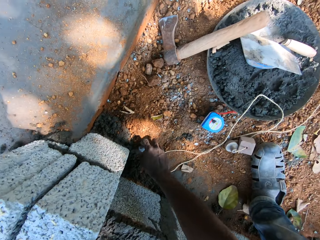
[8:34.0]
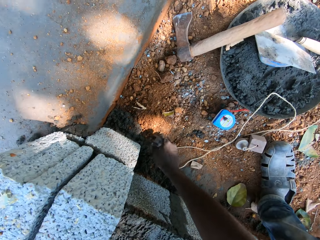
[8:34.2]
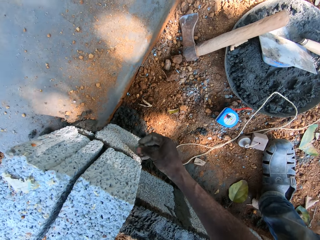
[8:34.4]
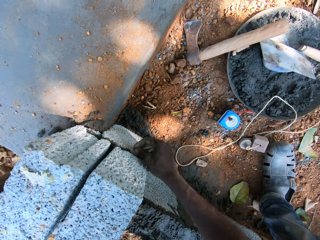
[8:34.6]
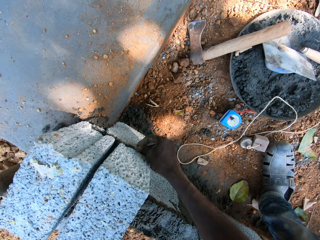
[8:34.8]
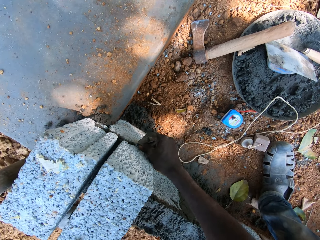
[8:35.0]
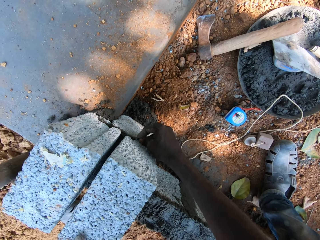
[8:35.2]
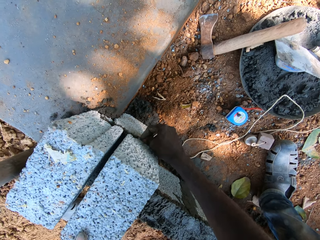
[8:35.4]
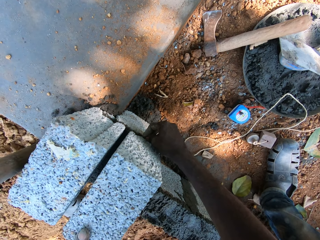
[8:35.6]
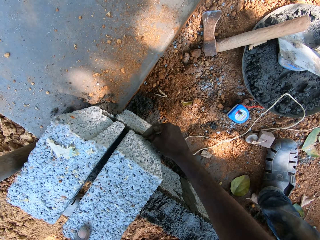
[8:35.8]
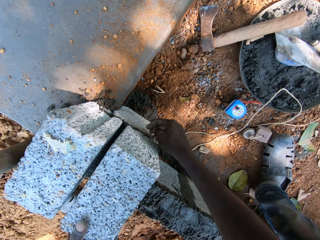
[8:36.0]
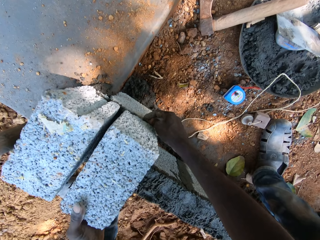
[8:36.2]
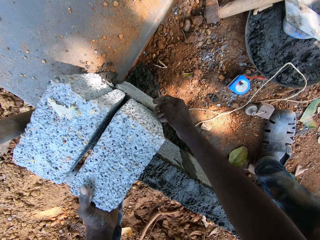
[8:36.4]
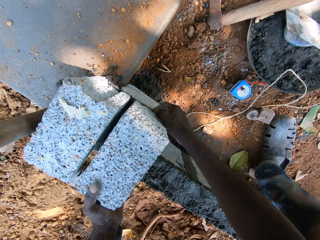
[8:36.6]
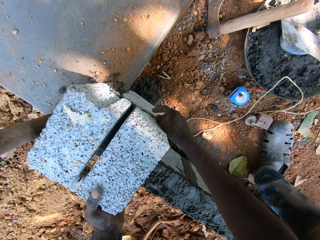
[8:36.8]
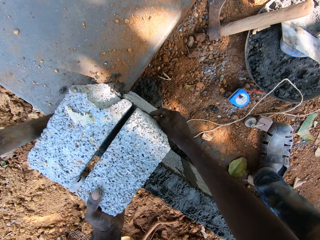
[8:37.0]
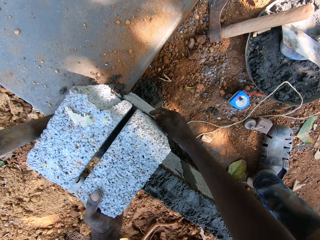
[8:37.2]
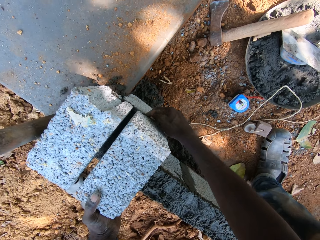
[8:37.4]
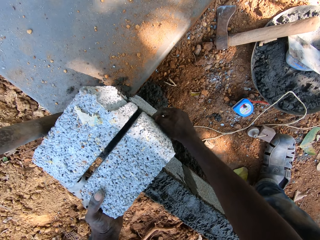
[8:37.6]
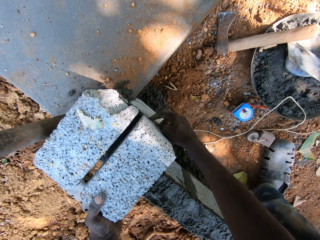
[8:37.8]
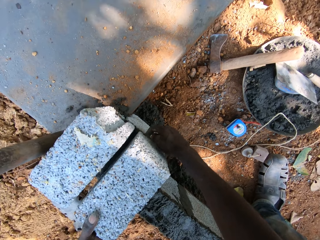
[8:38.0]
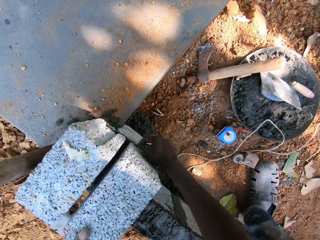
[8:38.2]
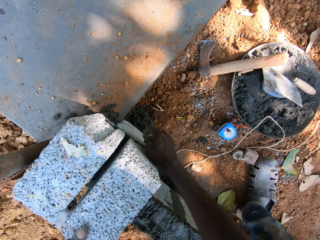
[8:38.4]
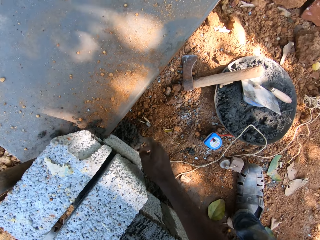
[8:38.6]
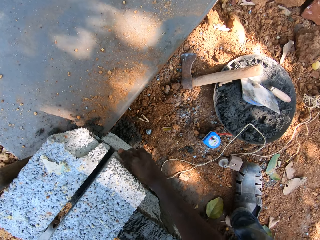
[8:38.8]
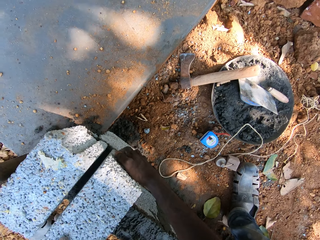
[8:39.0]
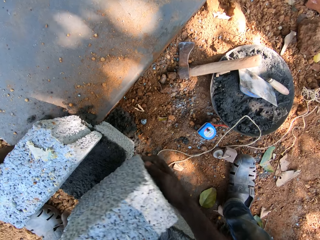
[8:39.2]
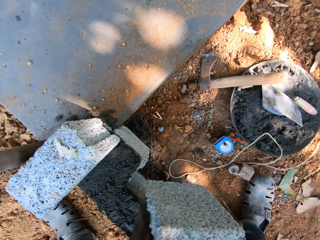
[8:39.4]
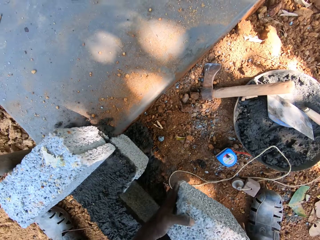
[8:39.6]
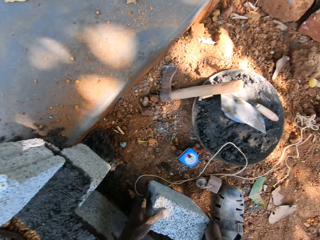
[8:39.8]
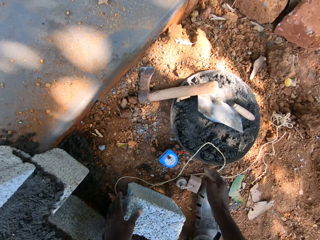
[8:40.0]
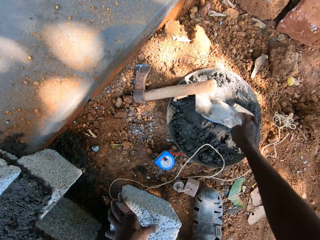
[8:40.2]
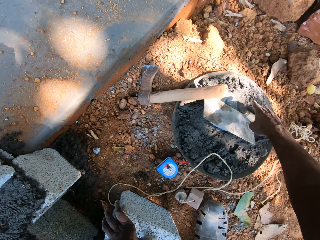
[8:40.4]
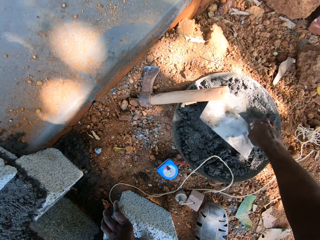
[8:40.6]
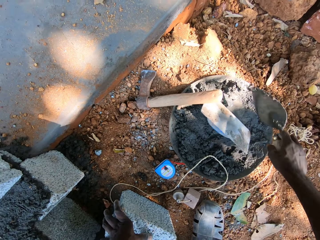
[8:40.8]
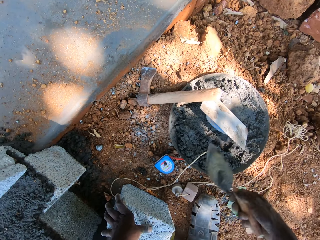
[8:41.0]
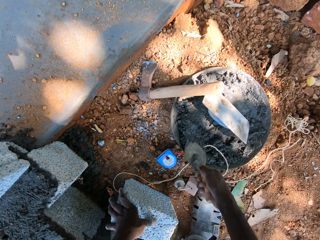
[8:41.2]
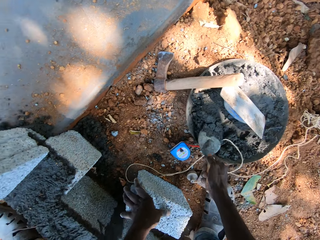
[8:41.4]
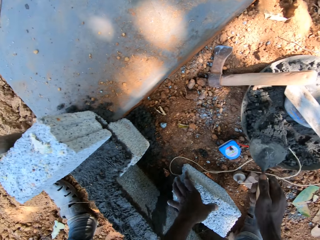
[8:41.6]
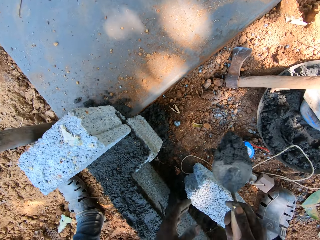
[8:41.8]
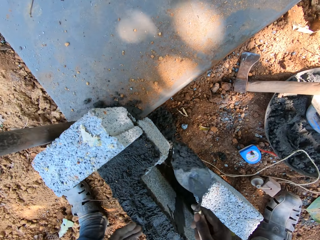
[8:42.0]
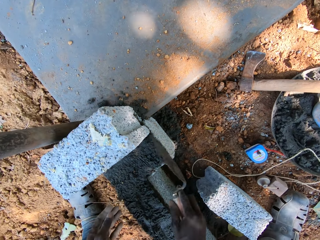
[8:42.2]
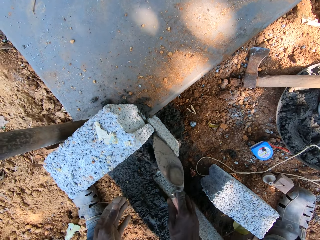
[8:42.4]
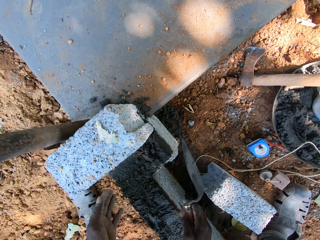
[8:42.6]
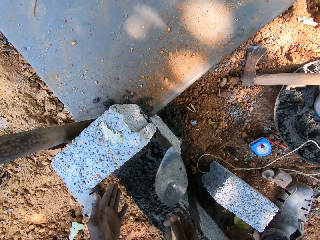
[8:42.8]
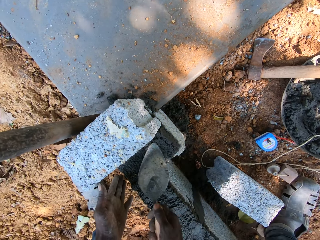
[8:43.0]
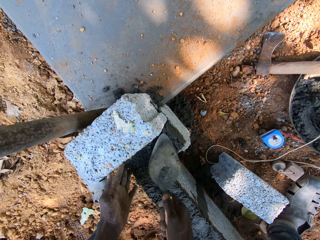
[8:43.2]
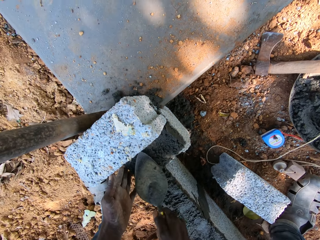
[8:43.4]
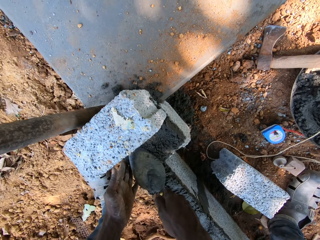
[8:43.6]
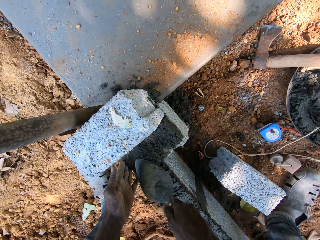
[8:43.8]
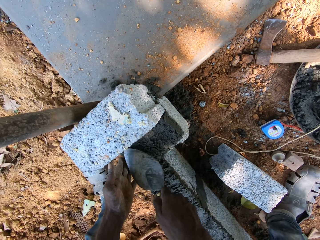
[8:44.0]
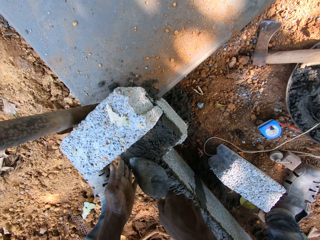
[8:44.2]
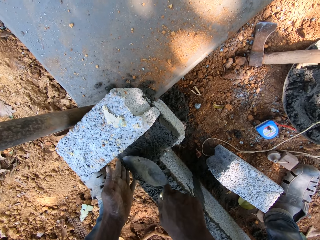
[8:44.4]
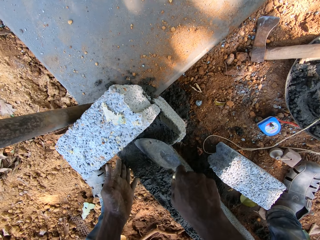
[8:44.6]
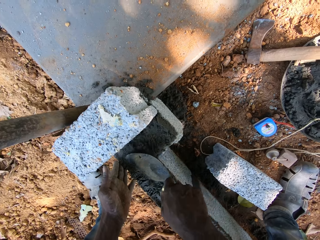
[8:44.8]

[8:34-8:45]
The camera wearer picks up a stone from the ground with his right hand. He puts the stone under the block on the wall with his right hand. He picks the stone from under the block on the wall with his right hand. He drops the stone on the ground with his right hand. He picks up the block from the wall with both hands. He drops the block on the ground with both hands. He picks up the hand trowel from the head pan of mortar with his right hand. He scoops the mortar from the head pan with the hand trowel in his right hand. He pours the mortar on the wall with the hand trowel in his right hand. He spreads the mortar on the wall with the hand trowel in his right hand.

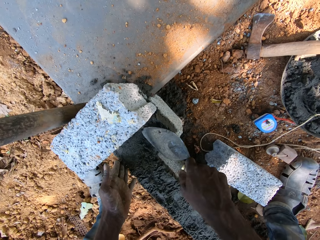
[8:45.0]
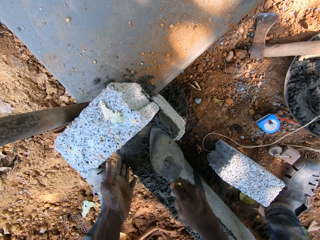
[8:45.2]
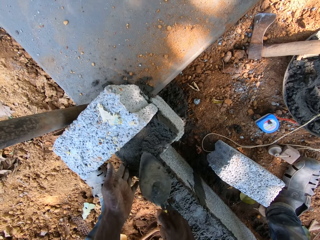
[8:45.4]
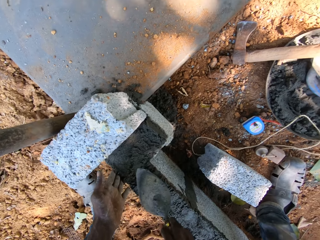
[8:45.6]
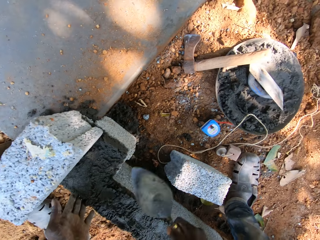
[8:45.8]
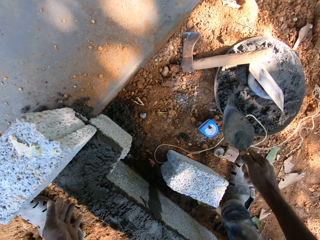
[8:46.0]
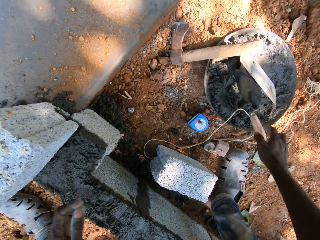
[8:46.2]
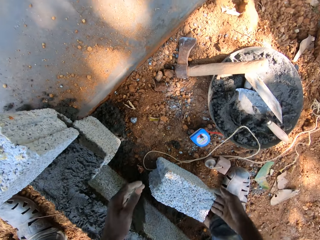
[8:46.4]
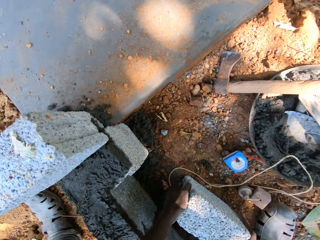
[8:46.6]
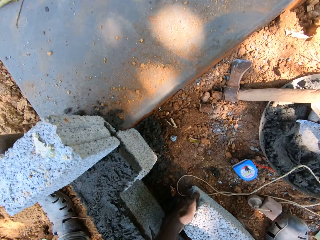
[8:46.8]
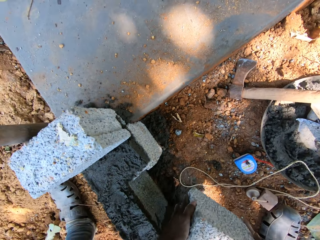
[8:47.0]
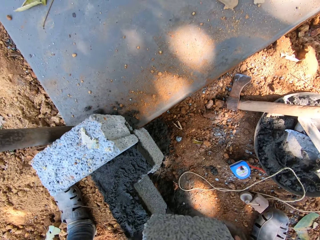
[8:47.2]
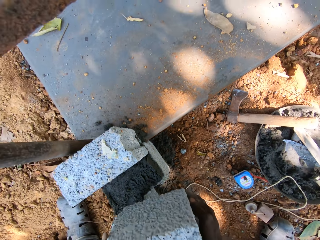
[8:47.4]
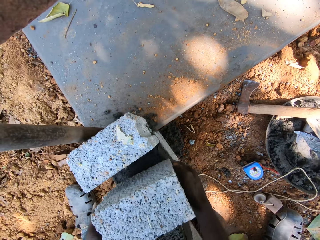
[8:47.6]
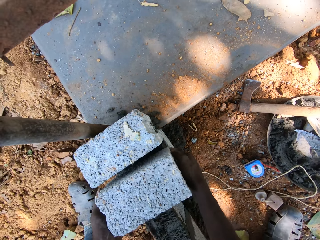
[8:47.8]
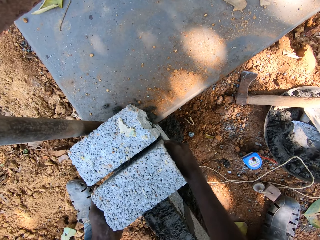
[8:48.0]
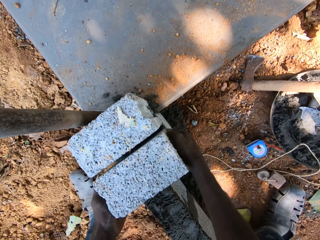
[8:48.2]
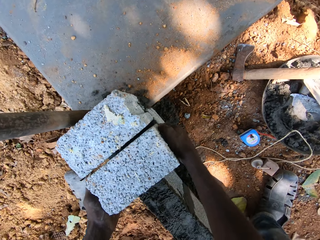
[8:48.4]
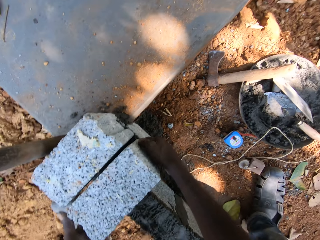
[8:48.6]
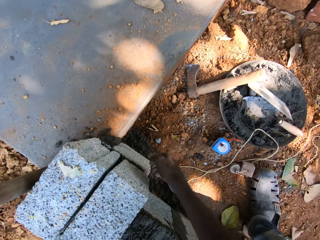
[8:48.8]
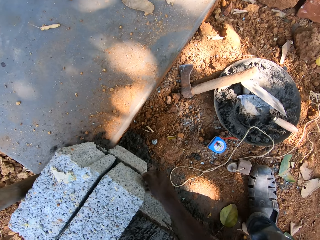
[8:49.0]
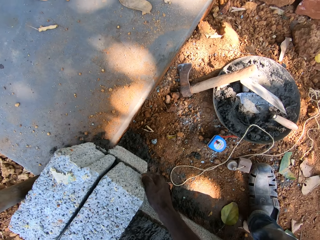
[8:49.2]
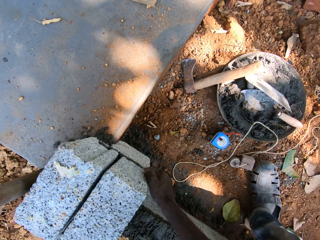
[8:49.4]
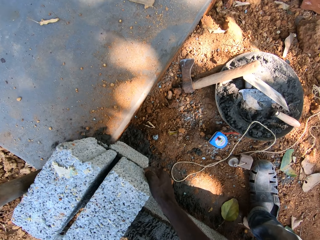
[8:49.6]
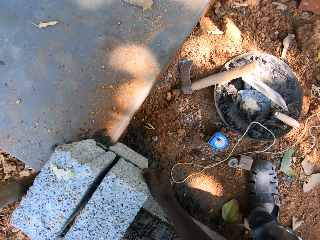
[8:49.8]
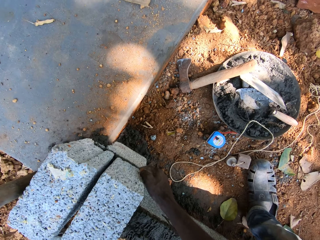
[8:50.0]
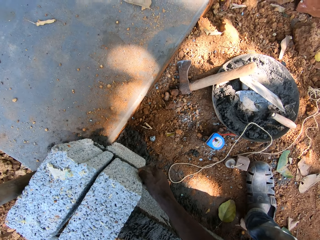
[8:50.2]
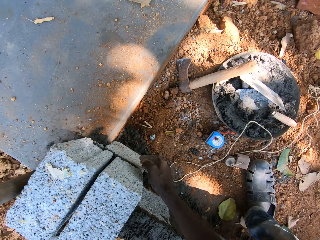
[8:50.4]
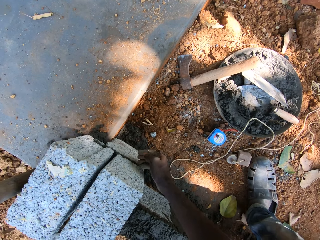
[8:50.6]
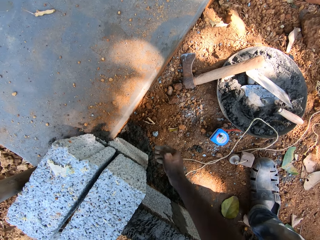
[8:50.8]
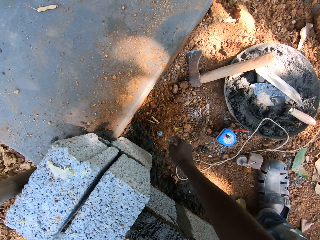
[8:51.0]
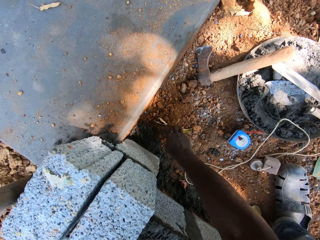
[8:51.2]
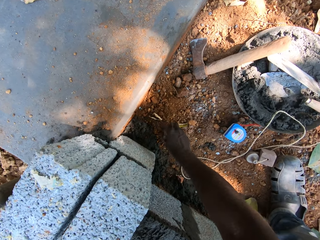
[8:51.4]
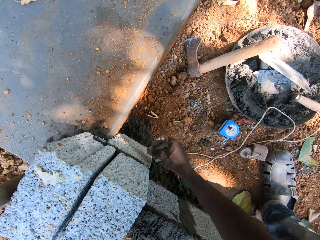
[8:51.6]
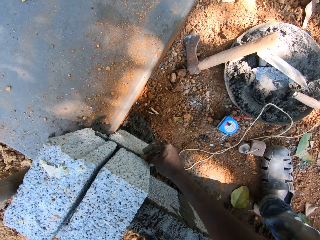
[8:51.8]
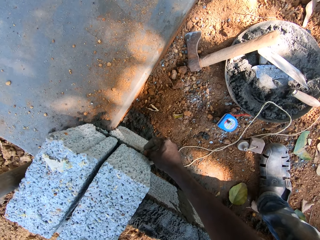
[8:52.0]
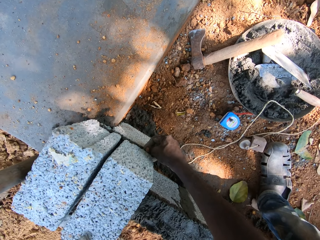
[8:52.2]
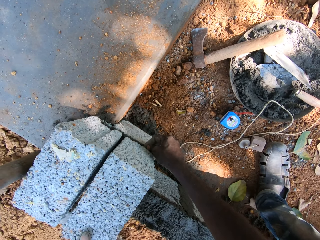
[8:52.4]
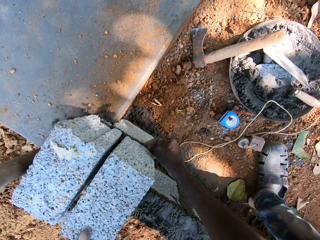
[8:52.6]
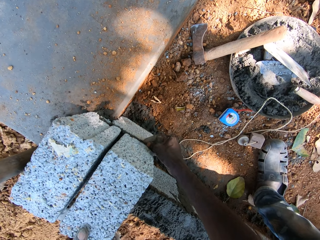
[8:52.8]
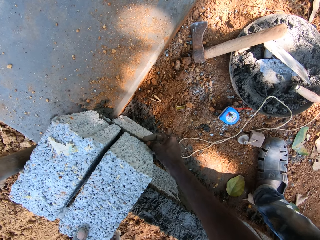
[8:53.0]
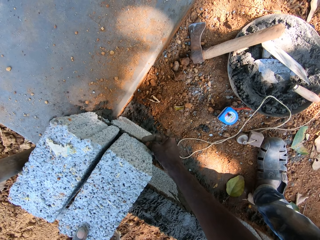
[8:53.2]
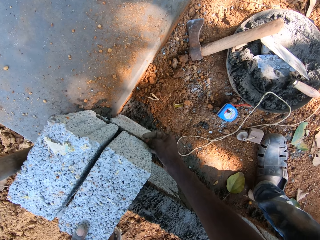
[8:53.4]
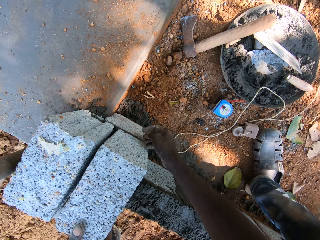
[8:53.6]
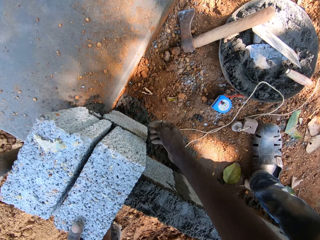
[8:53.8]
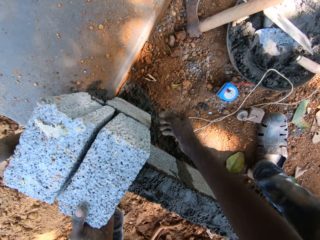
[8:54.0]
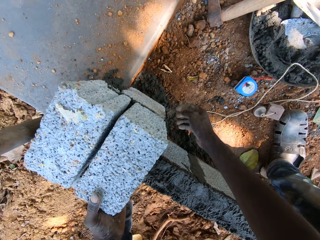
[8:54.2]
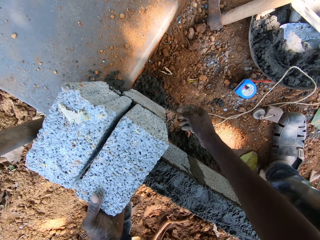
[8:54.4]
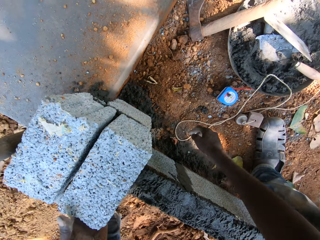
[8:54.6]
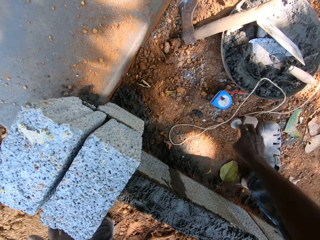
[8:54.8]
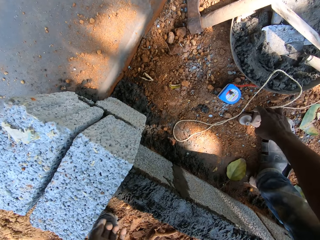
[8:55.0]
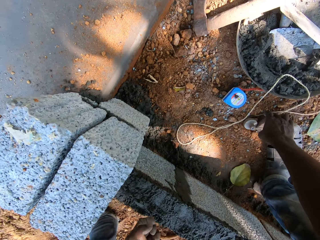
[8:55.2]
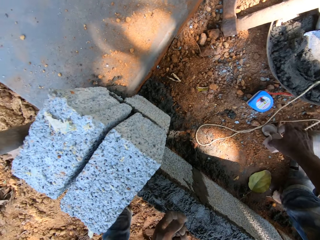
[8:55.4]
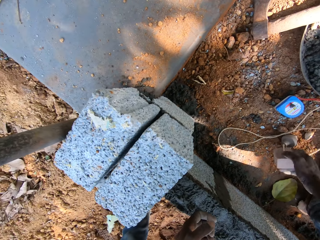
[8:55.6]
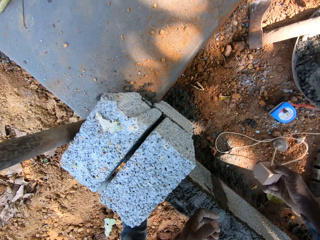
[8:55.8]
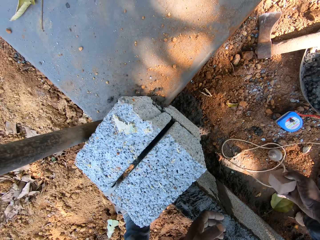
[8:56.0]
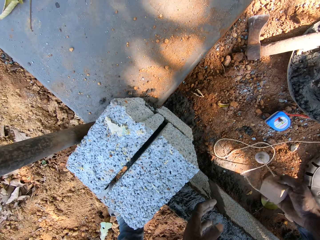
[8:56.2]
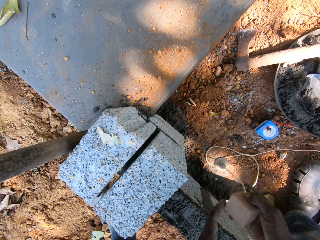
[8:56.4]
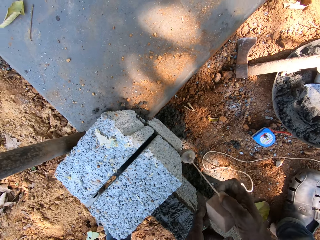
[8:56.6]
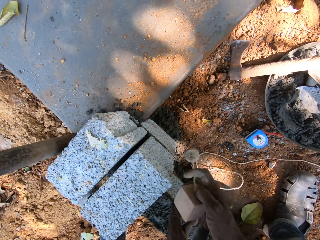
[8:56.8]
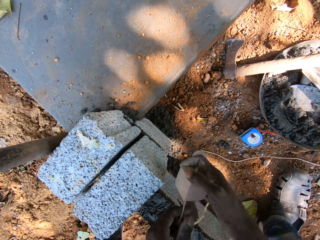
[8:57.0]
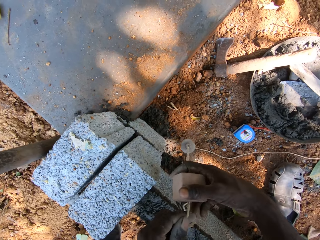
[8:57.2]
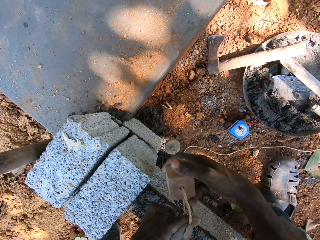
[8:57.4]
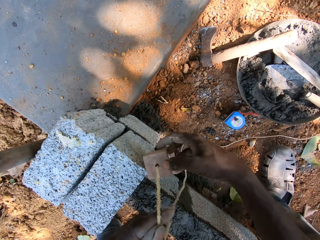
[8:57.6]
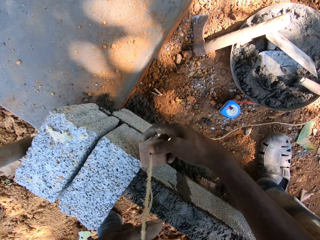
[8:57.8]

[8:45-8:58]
The camera wearer drops the hand trowel on the head pan of mortar with his right hand. He picks up the block from the wall with both hands. He places the block on the wall with both hands. He moves the block on the wall with both hands. He picks up the stone from the ground with his right hand. He puts the stone under the block on the wall with his right hand. He picks up the plumb line from the ground with his right hand. He holds the plumb line with both hands.
